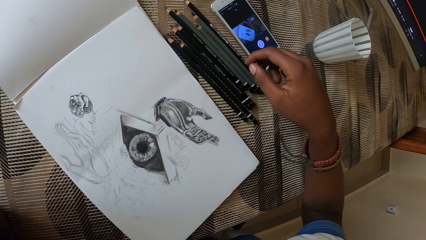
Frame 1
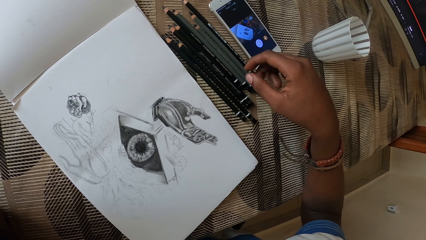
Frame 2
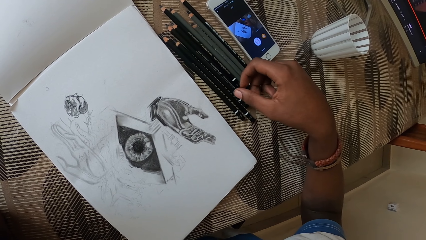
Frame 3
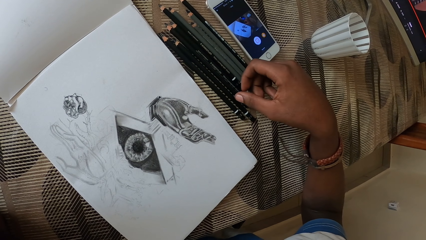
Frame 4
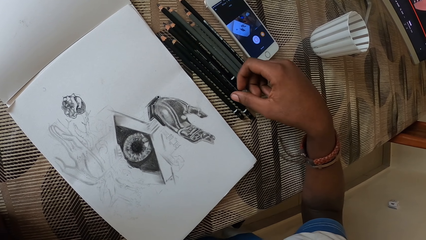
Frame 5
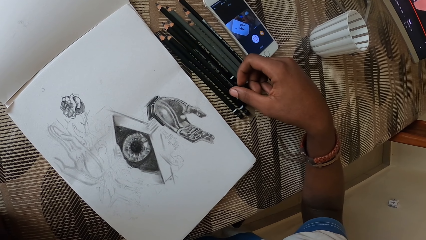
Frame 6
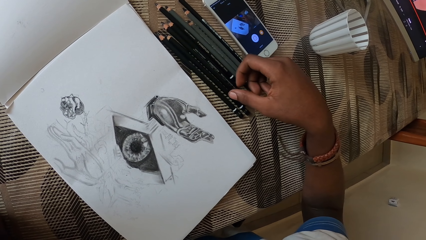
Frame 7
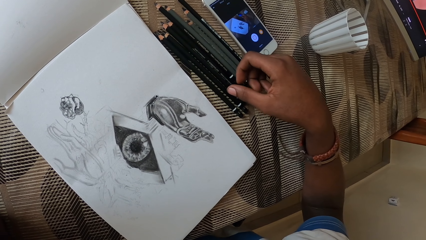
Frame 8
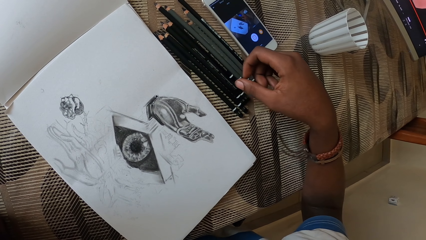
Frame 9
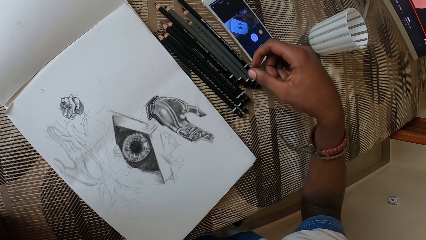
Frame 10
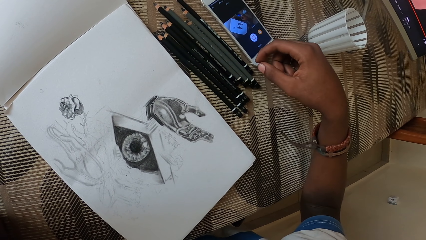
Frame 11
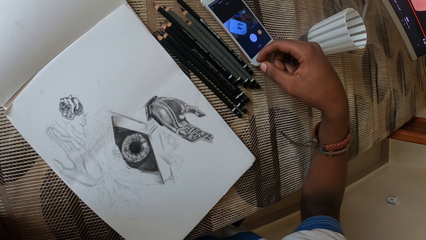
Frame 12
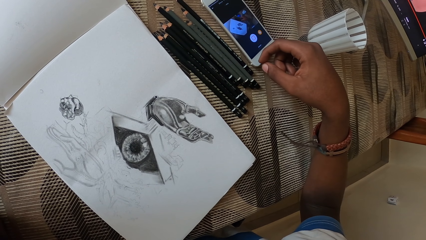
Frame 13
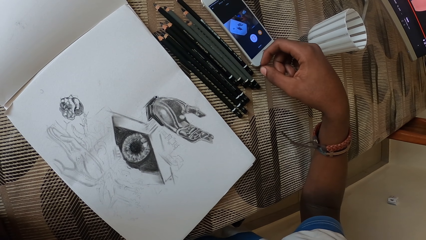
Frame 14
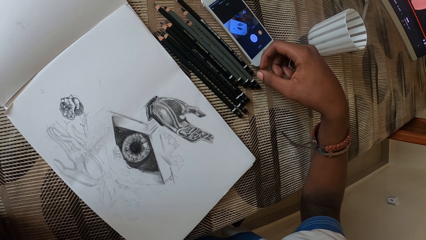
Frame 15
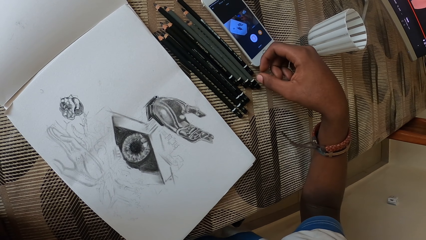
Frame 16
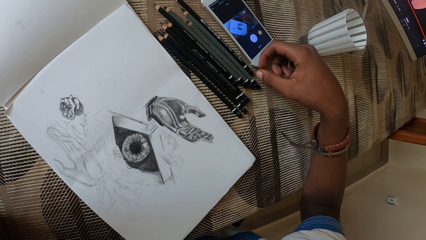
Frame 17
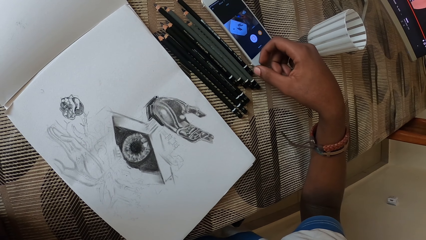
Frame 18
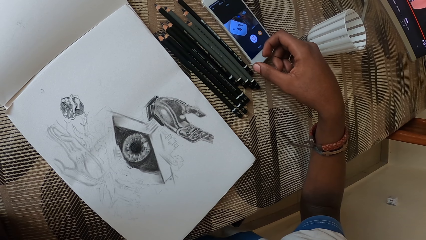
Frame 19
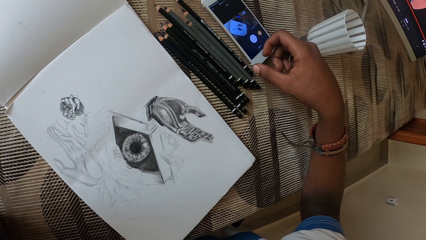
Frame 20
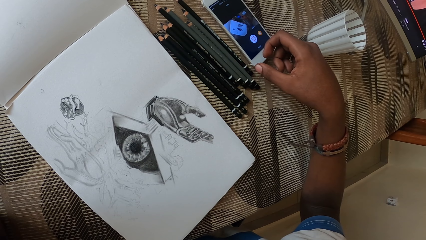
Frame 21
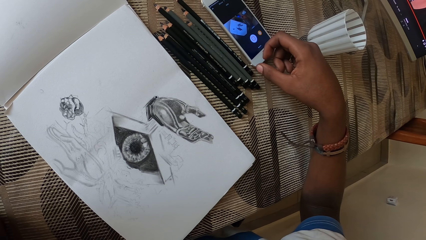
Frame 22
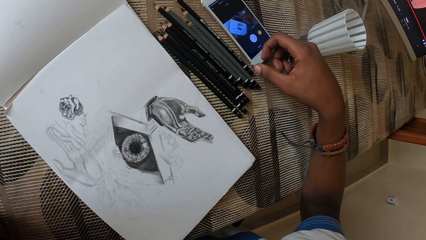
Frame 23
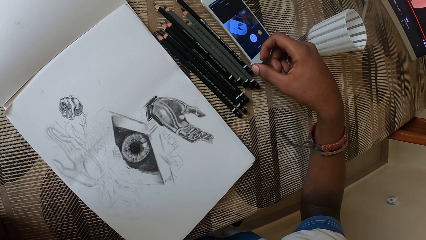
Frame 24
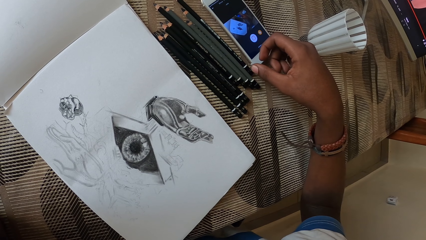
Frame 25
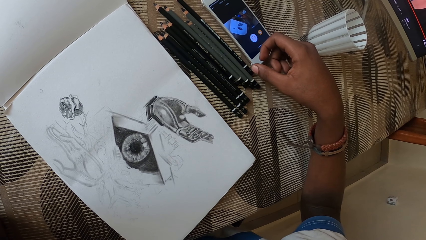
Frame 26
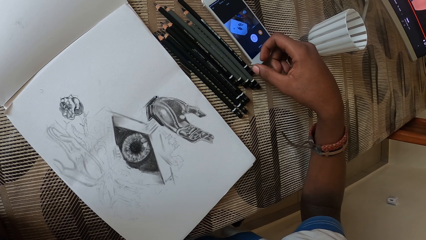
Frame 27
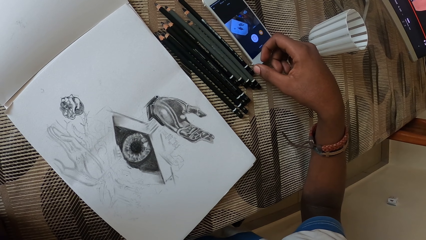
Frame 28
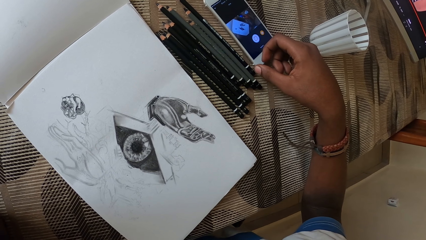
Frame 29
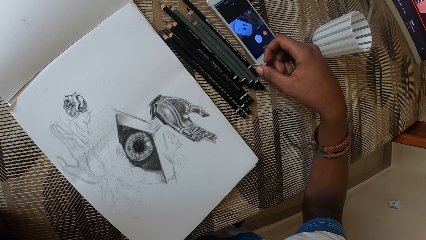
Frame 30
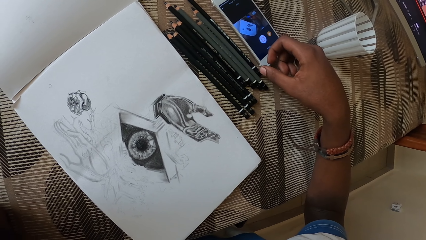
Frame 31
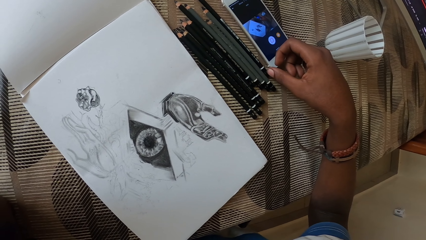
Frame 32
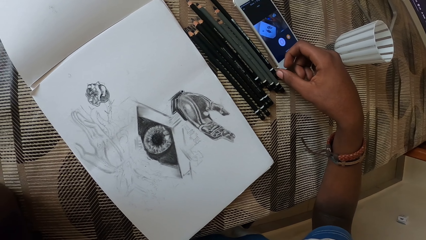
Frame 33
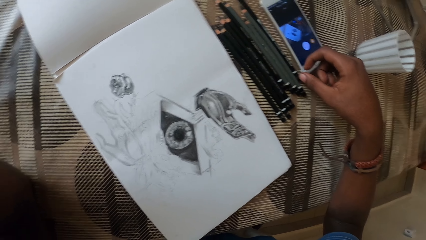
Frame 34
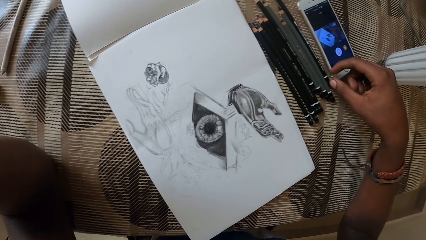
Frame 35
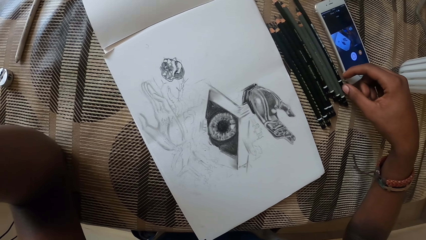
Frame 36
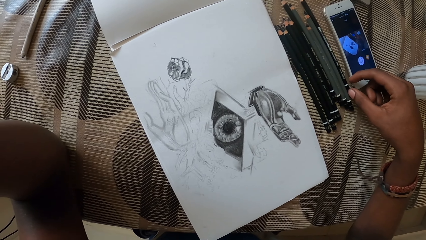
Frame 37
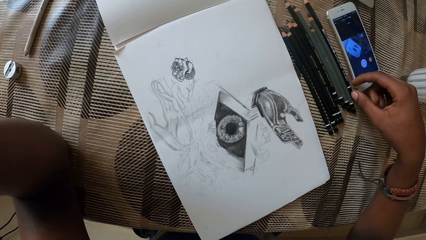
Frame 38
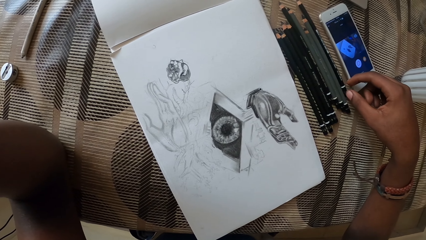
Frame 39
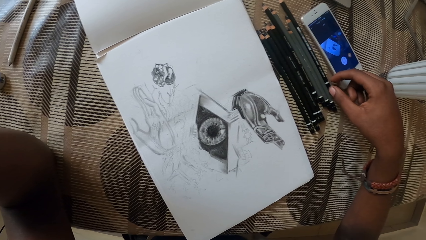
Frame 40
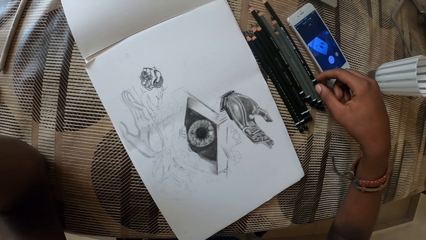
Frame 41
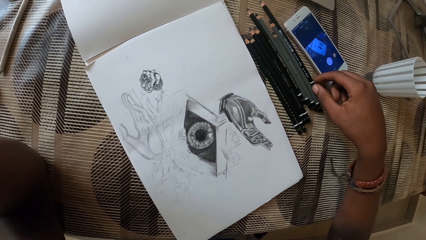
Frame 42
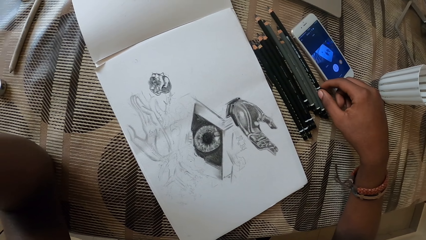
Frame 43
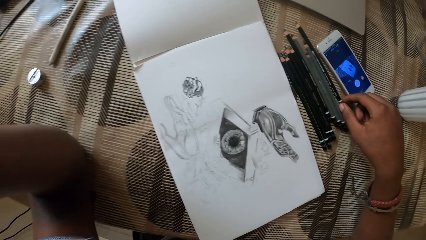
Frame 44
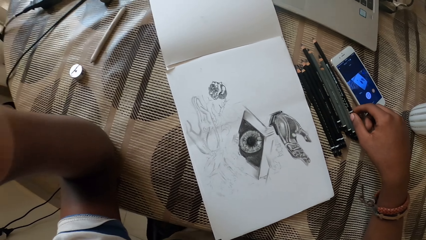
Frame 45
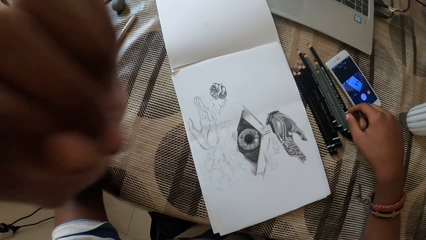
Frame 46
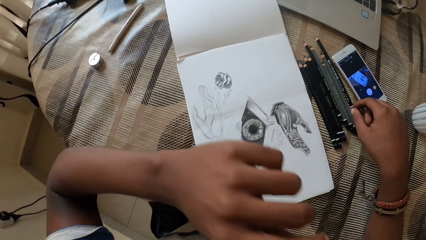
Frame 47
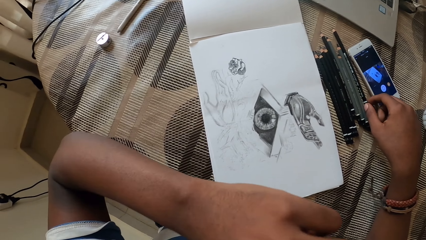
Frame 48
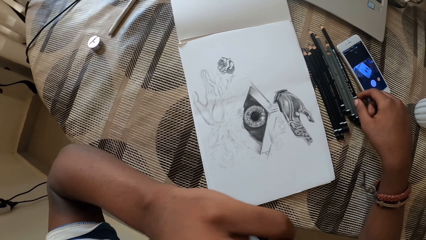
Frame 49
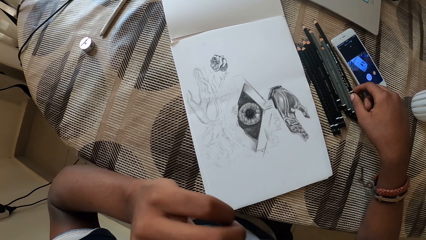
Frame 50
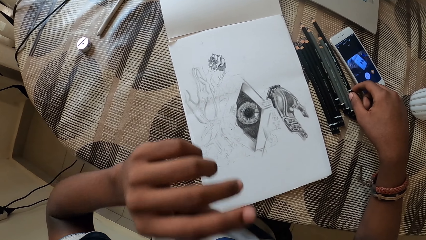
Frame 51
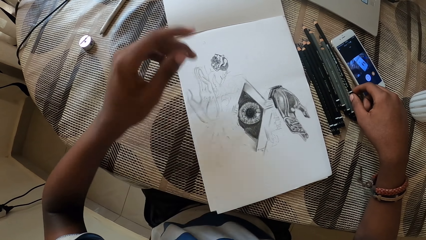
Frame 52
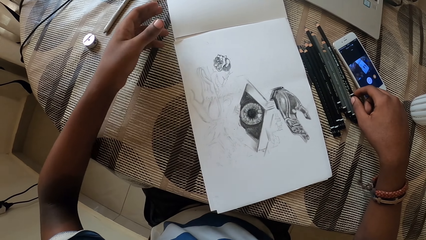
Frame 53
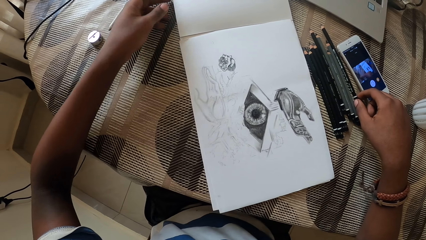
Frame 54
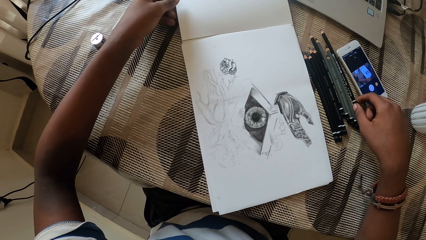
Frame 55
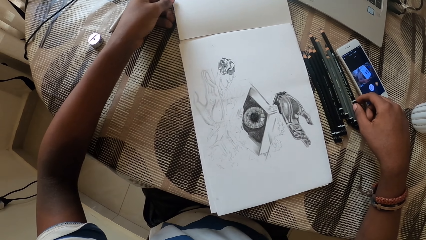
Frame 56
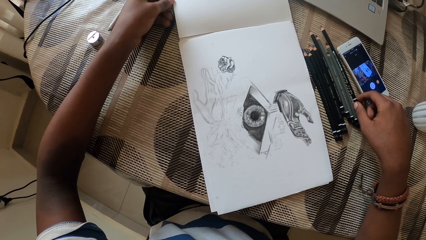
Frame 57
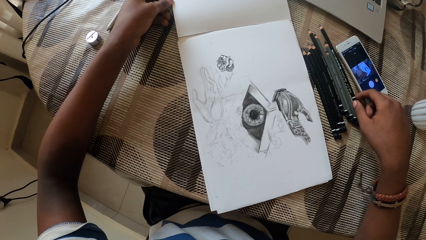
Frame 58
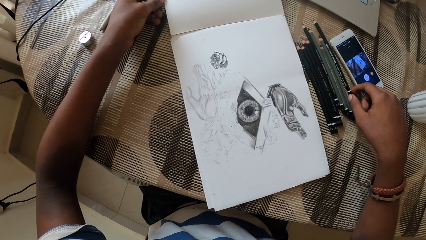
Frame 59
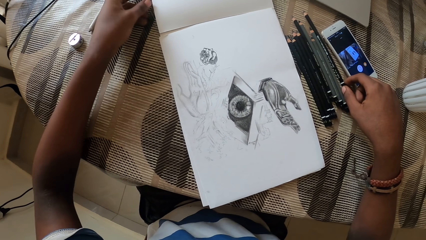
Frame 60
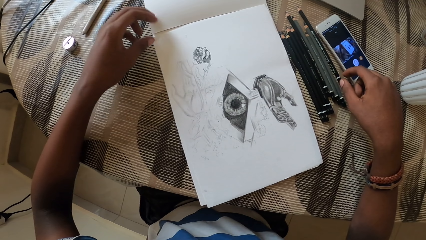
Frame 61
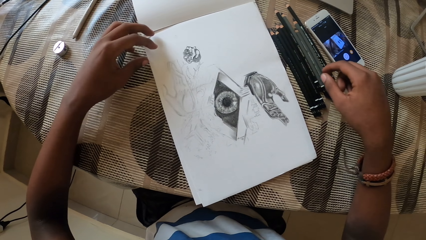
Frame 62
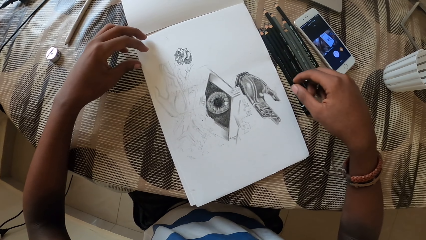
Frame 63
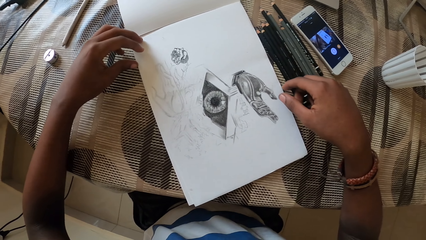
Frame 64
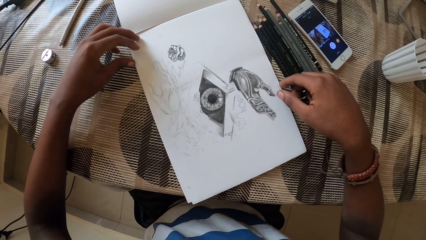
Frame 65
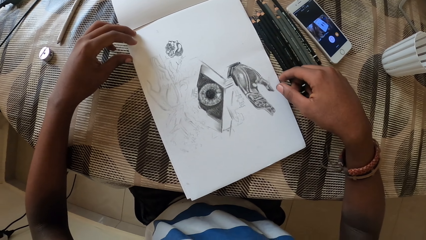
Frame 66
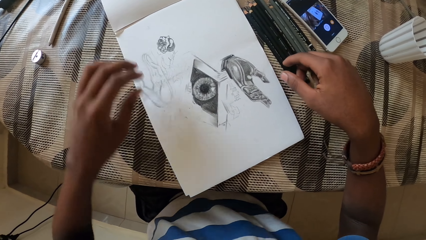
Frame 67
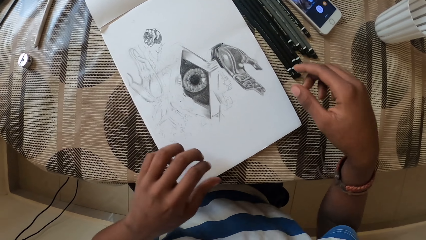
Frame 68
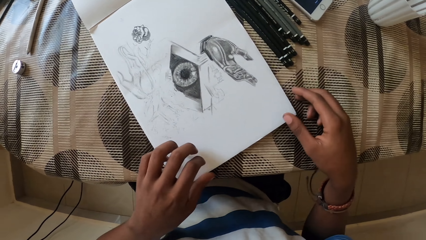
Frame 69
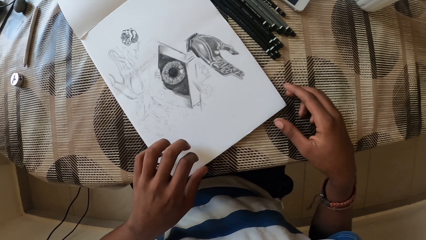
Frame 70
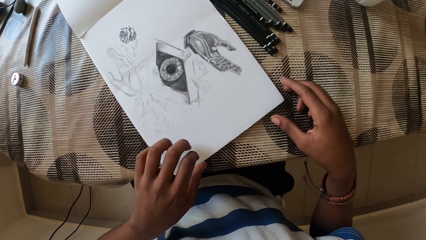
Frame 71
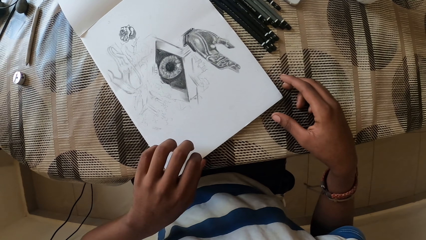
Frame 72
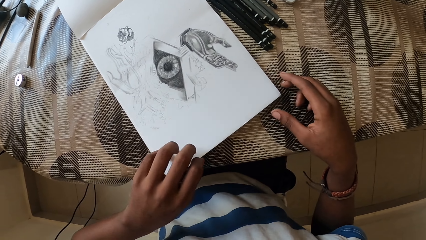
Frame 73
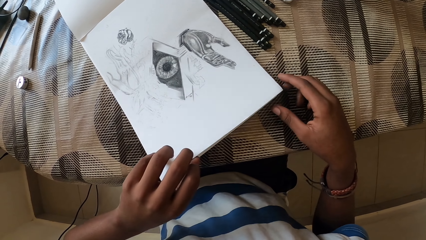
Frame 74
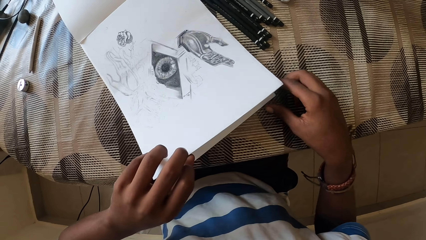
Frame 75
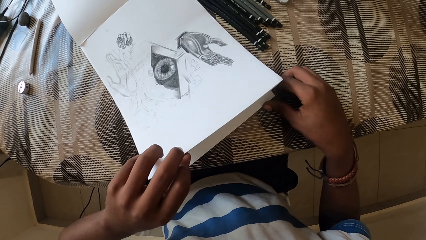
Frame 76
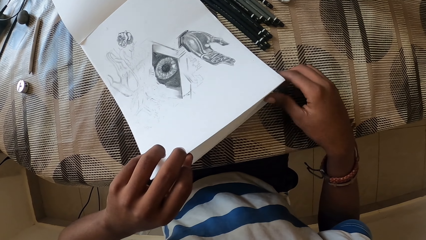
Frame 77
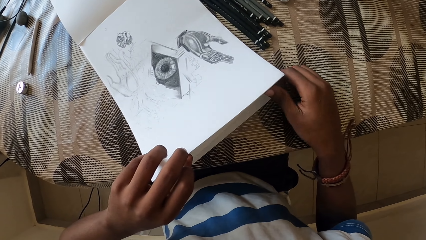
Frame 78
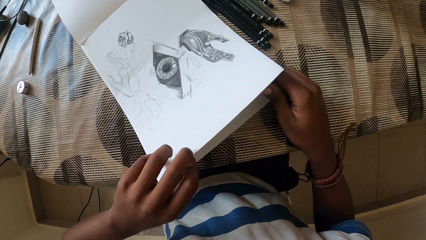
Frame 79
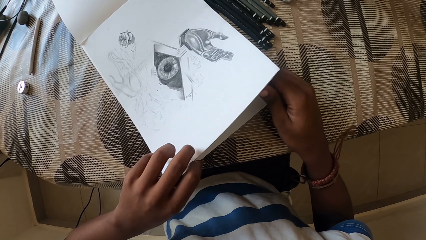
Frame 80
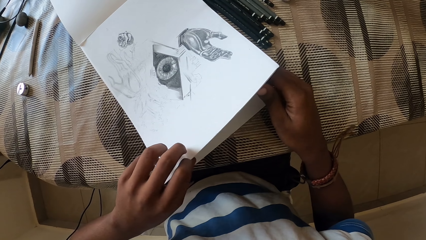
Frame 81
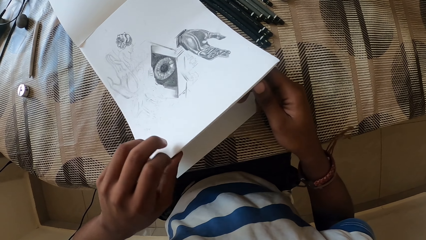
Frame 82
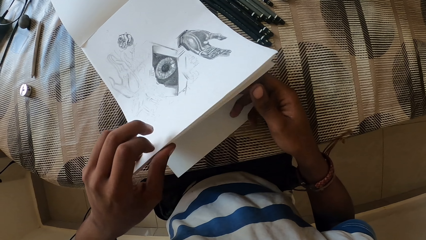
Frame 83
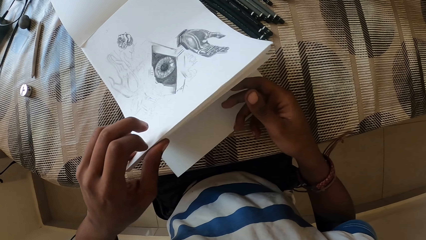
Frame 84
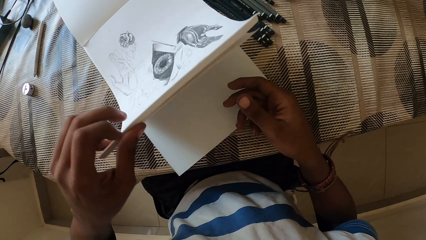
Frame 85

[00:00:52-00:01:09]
The camera wearer touches the pencil. They look around. They raise a hand up. They look at the drawing. They touch the book. They flip the drawing book page. They open the book.
